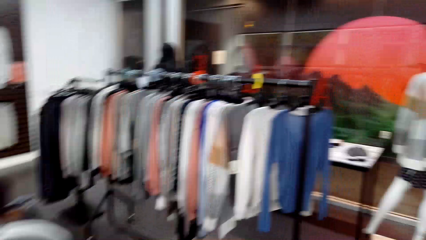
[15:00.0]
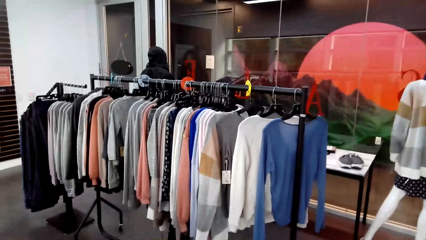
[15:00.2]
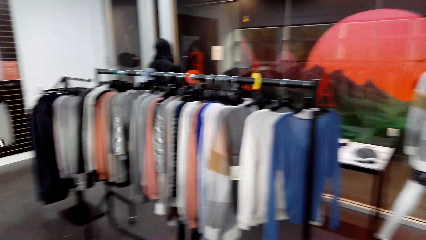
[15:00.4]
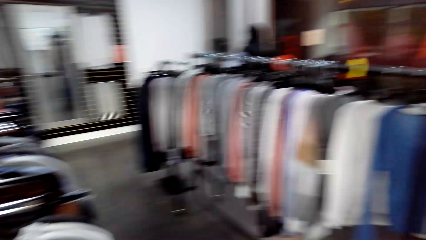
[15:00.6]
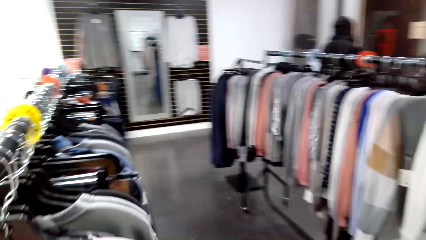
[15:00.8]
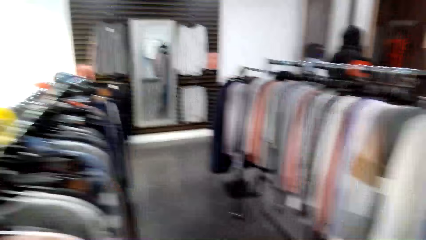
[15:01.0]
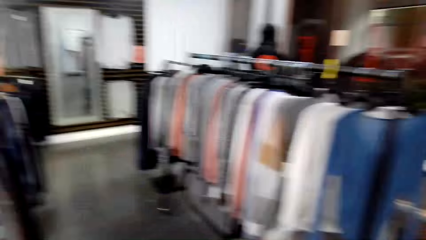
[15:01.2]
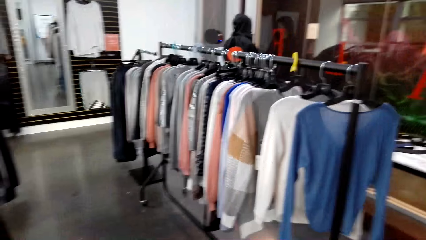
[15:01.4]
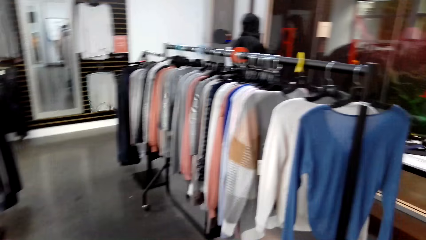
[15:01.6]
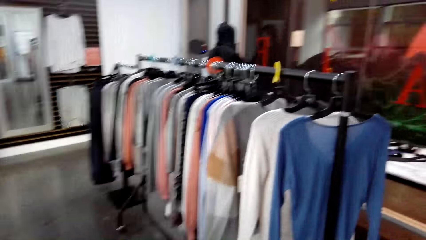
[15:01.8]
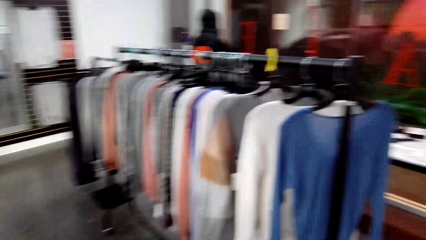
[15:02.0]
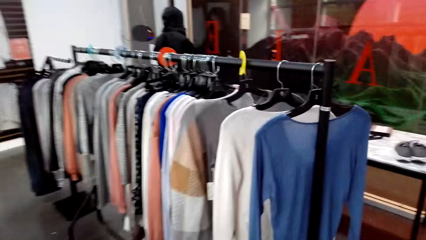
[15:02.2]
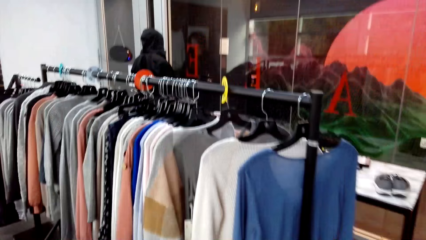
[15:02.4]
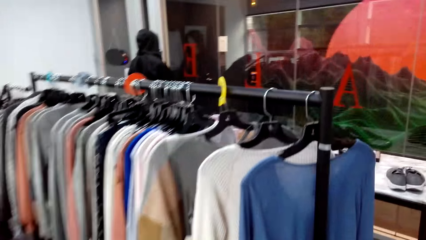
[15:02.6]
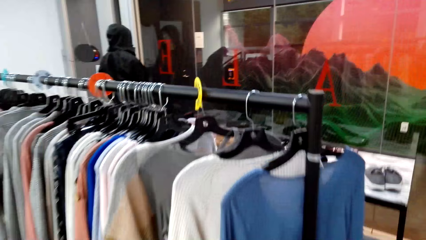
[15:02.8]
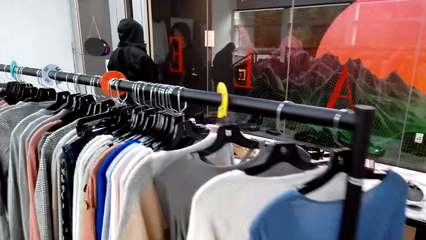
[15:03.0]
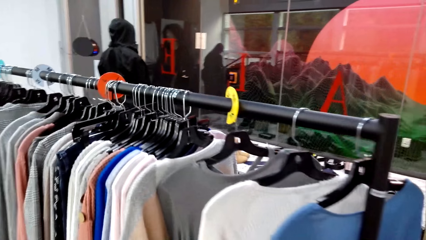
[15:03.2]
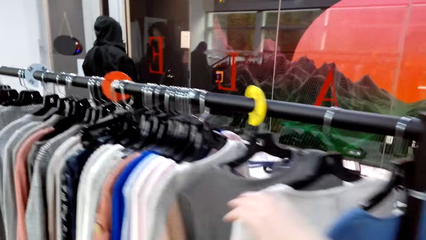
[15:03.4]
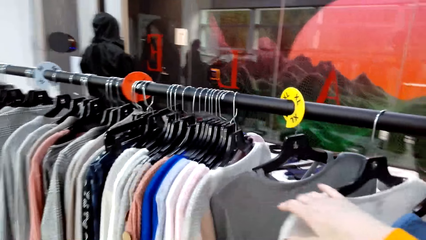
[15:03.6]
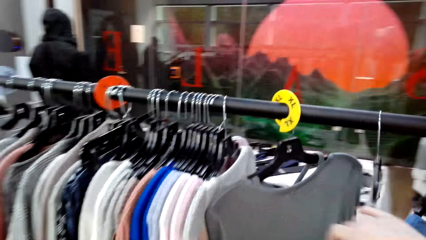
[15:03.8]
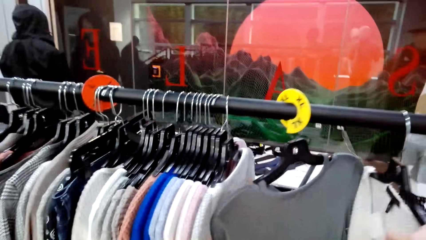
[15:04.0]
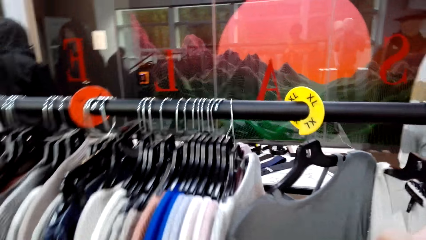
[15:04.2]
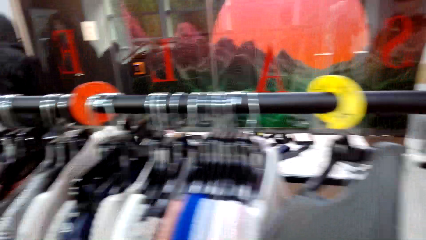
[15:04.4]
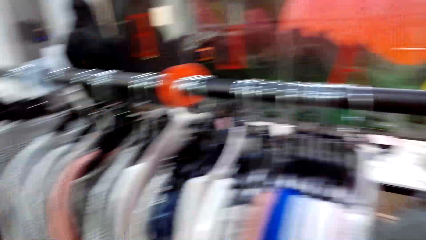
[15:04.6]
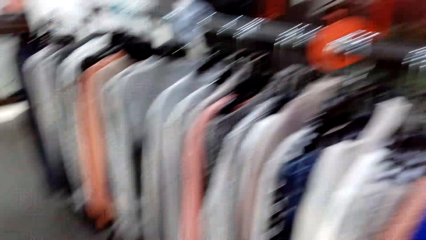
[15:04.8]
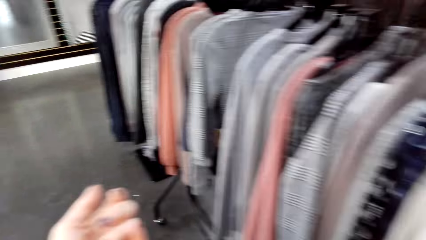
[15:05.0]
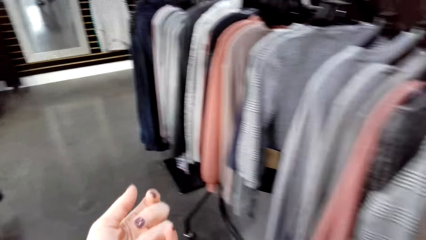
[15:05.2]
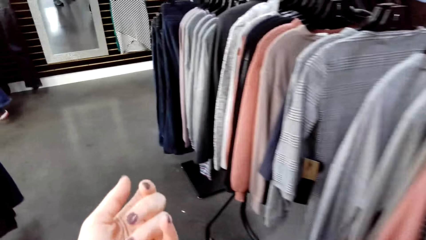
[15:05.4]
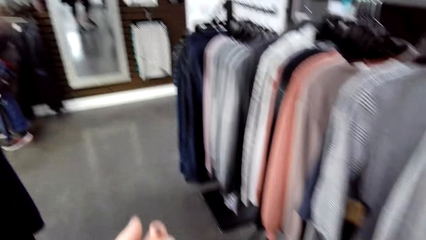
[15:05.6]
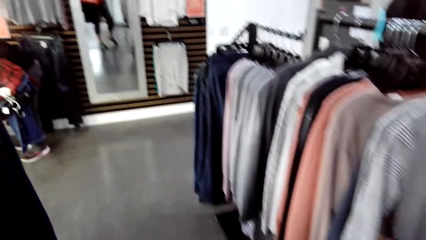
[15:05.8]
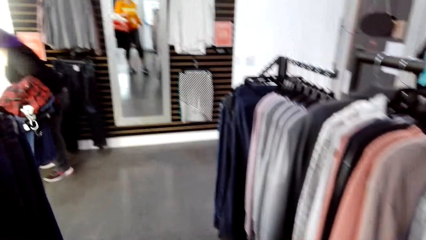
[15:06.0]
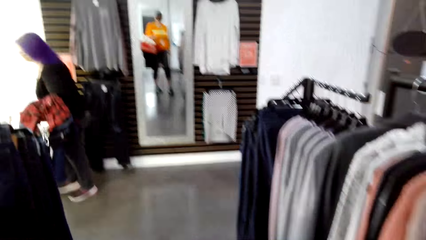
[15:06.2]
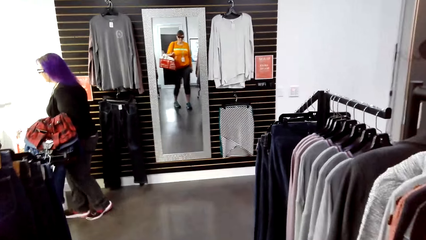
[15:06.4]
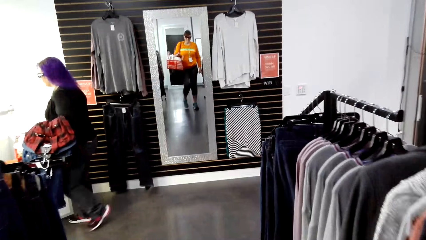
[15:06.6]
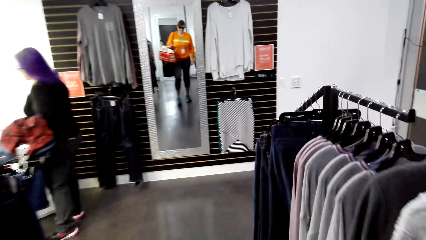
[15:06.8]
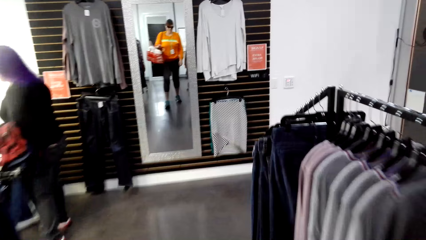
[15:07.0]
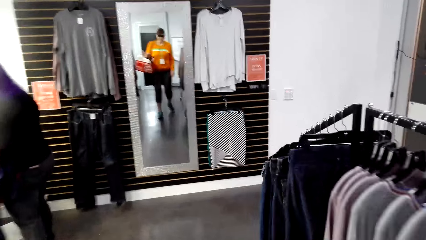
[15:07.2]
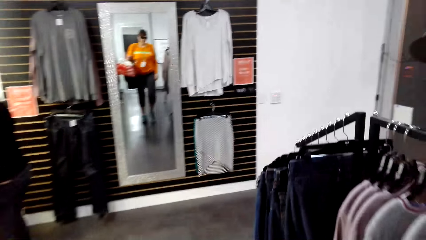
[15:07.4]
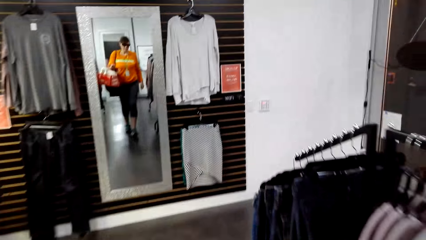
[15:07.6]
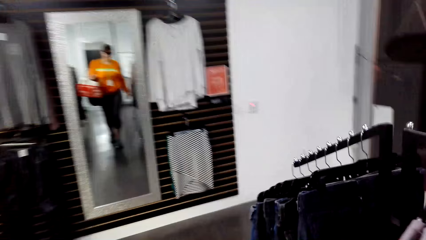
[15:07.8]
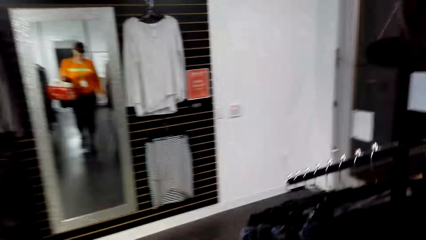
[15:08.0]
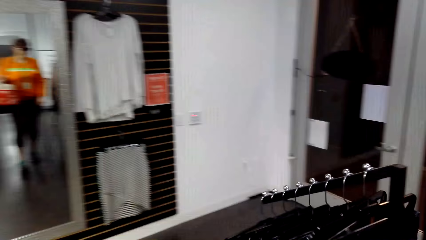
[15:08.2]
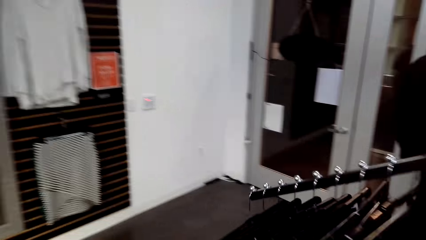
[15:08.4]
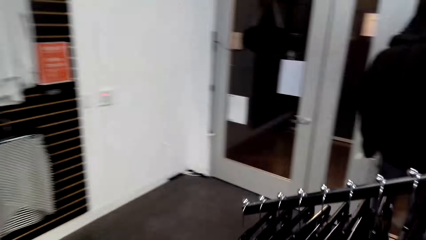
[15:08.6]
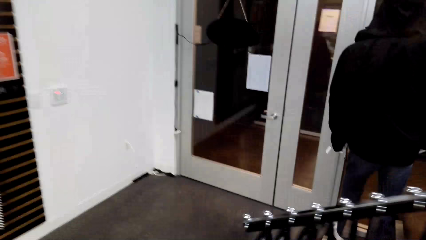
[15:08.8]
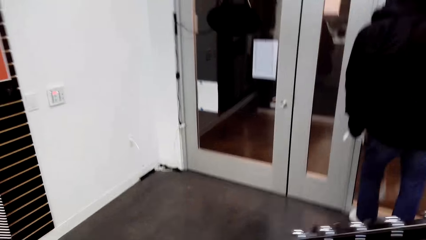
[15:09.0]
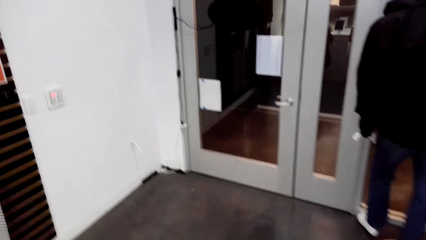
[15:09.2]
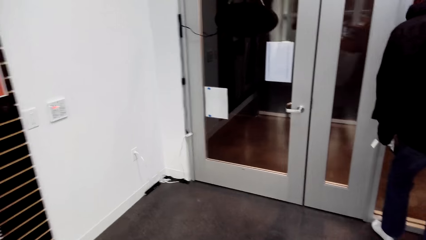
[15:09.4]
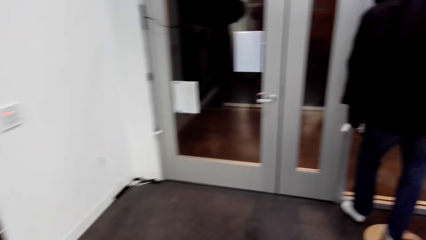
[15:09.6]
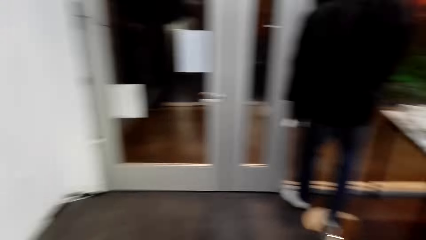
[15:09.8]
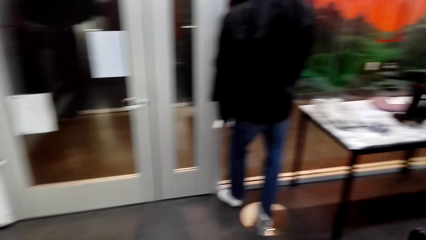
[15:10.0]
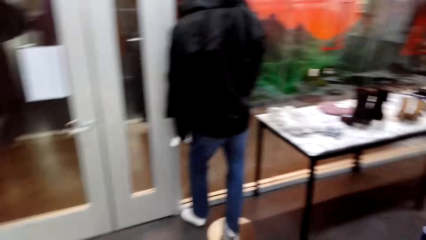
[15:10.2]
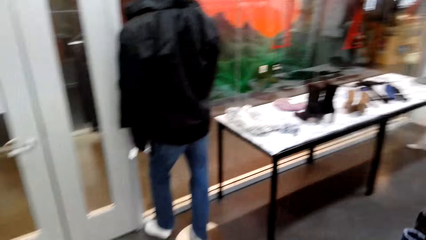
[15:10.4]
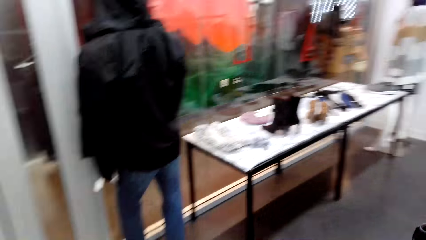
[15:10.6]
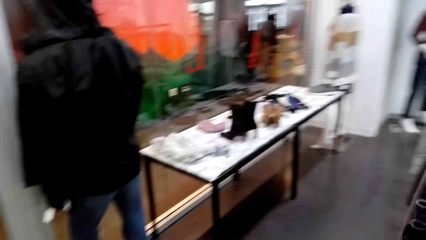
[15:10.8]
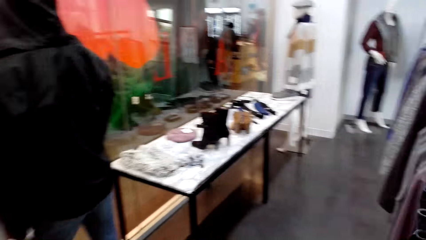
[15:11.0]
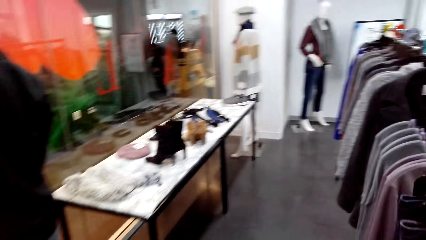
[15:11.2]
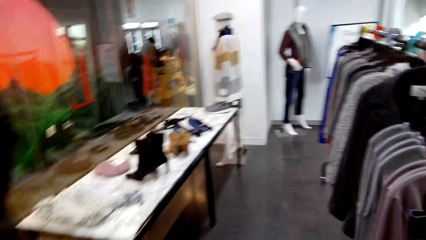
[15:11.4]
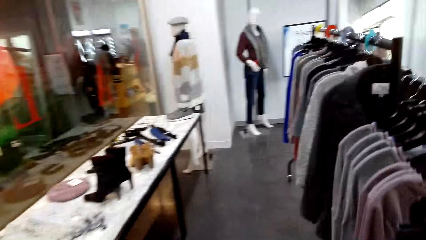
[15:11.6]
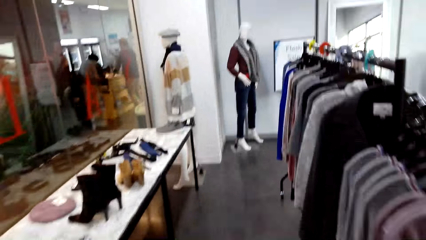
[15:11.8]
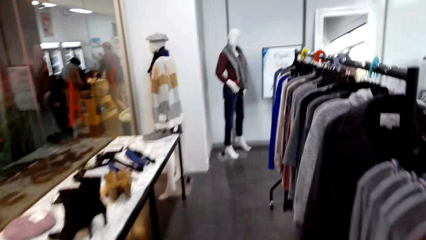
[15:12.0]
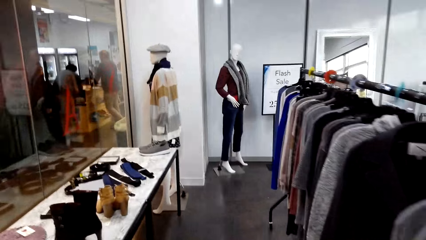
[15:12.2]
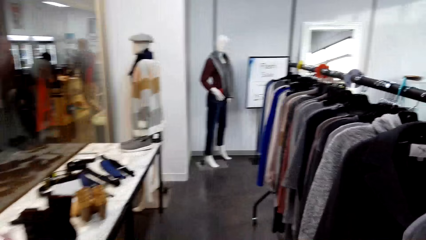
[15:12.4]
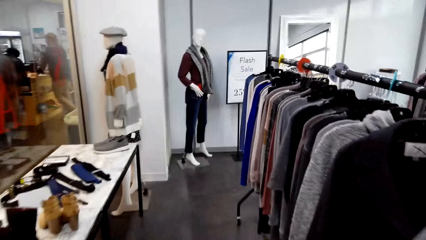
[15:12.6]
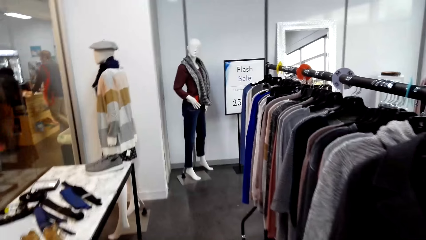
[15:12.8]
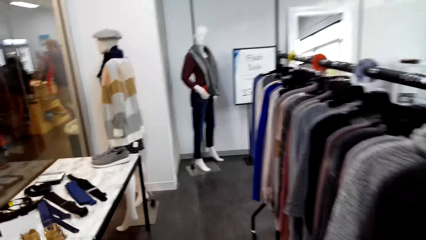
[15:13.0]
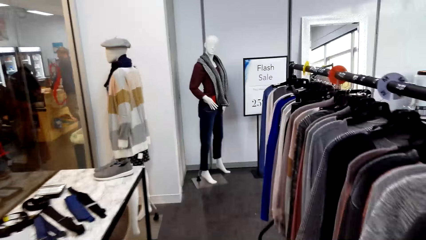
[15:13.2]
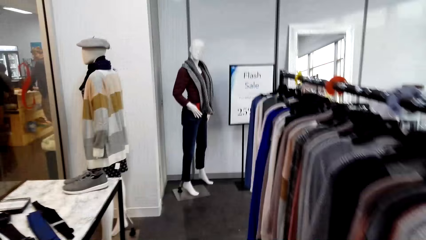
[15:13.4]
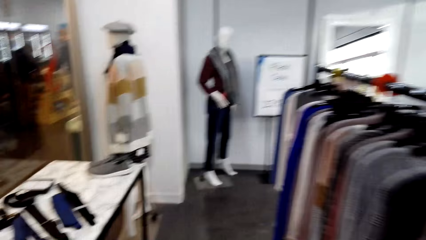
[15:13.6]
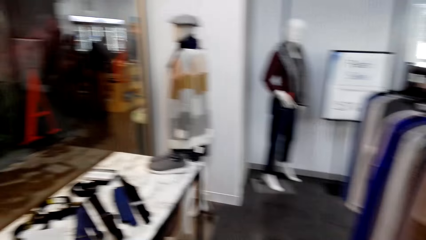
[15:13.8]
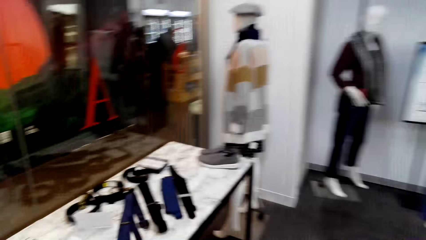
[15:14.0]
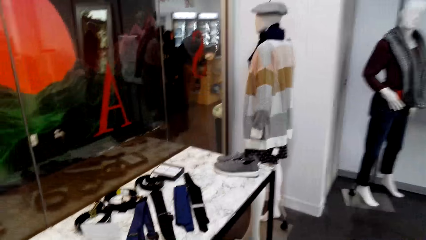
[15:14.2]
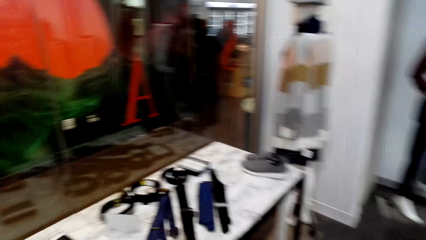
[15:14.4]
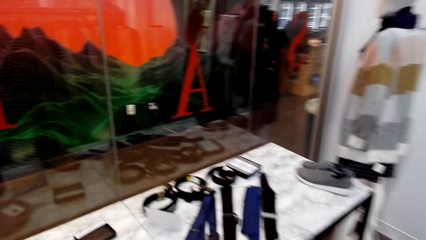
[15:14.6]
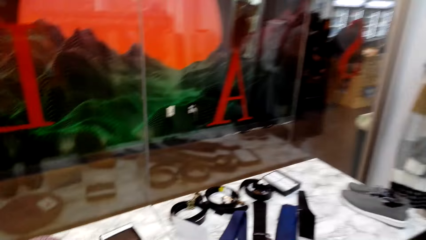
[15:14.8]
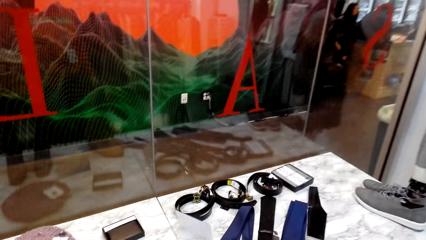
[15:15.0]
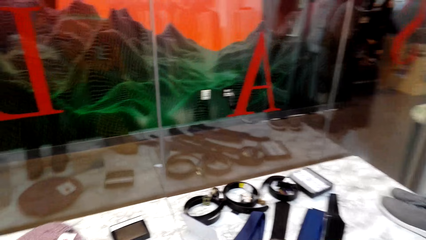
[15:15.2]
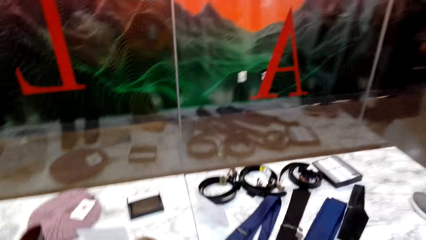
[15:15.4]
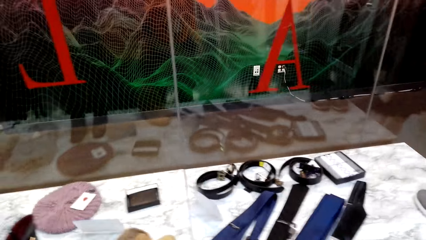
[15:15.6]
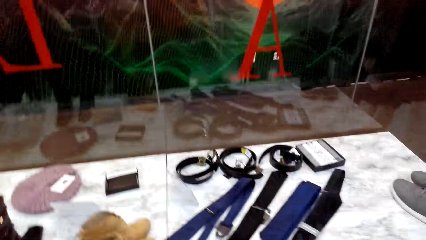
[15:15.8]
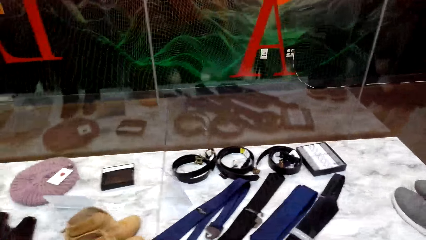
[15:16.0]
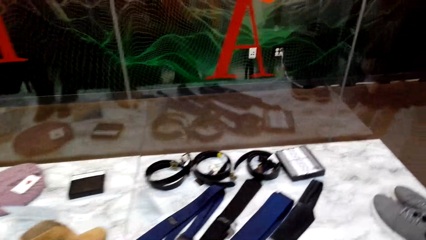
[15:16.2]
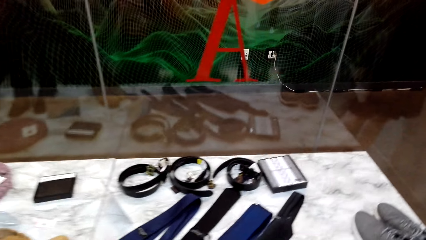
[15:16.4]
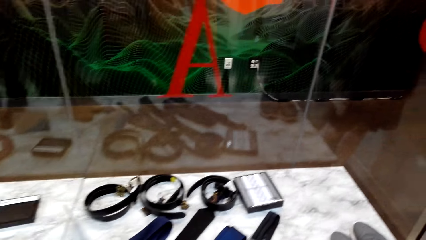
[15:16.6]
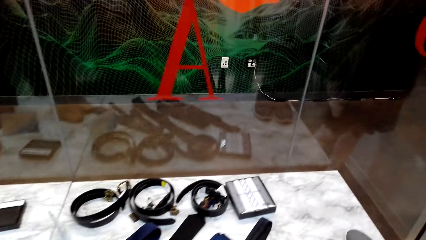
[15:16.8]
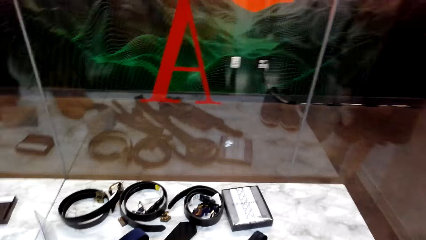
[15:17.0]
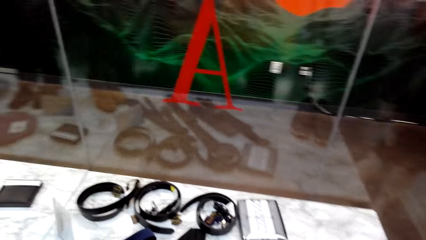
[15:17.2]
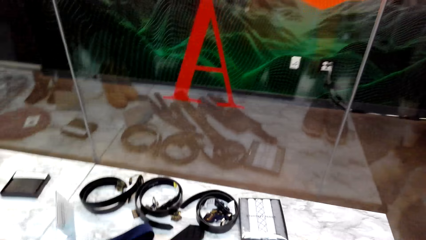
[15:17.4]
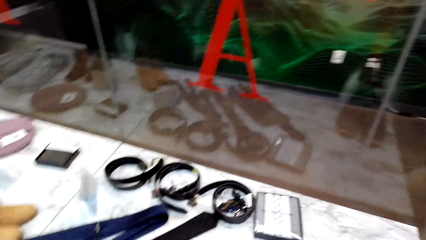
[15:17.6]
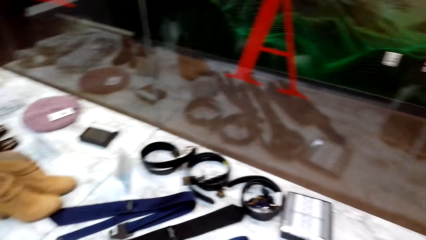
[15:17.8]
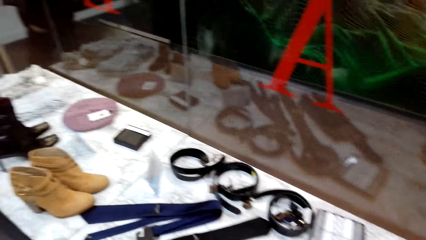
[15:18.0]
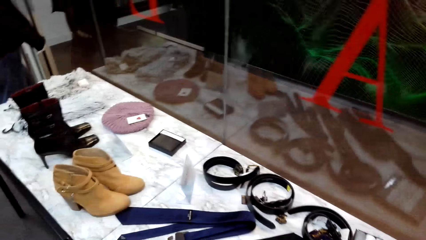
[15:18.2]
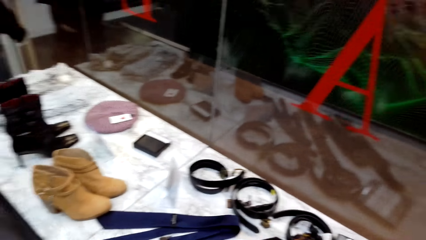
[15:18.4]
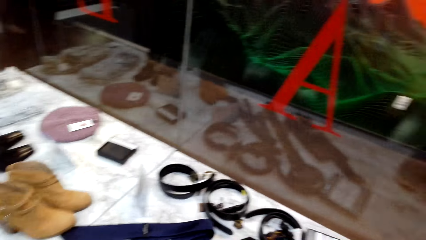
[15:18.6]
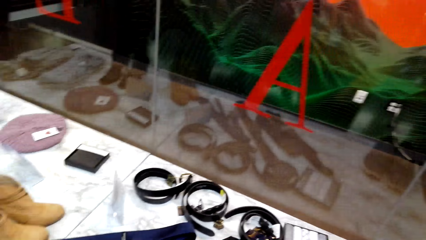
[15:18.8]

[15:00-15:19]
The camera wearer walks around the room. They talk to a lady. The lady raises a hand. The camera wearer moves around. Another lady moves around. The first lady talks to the camera wearer.
